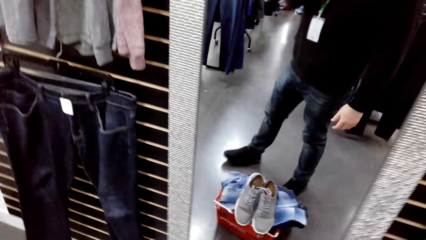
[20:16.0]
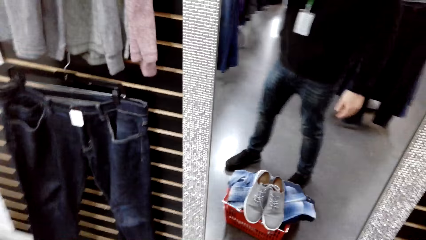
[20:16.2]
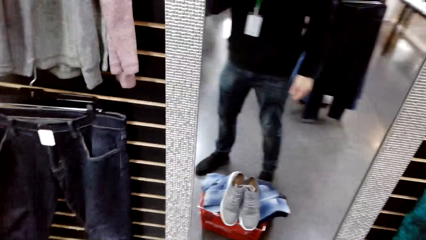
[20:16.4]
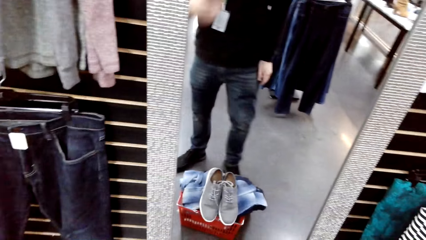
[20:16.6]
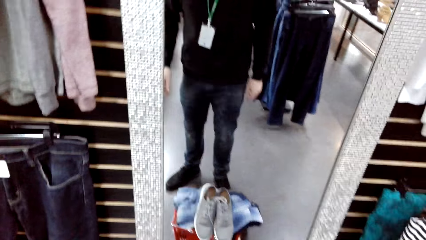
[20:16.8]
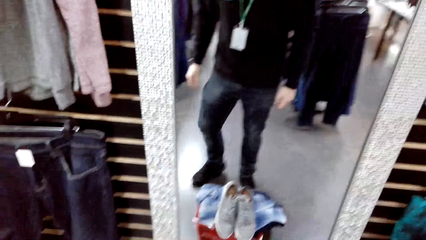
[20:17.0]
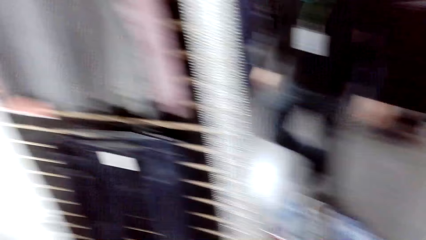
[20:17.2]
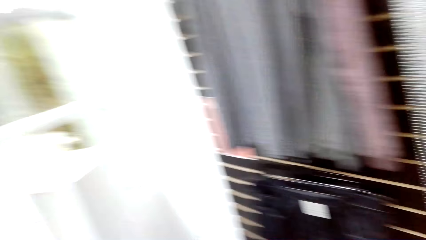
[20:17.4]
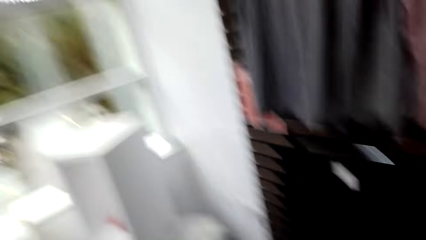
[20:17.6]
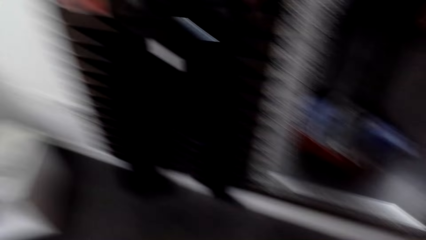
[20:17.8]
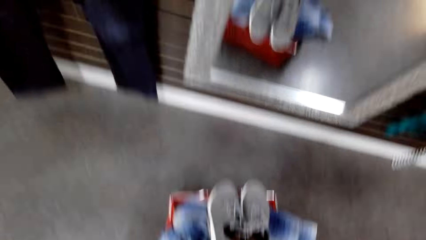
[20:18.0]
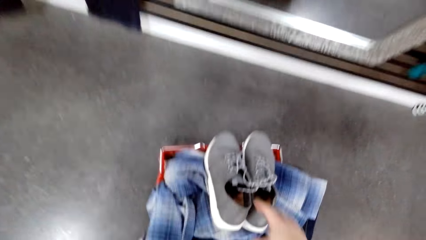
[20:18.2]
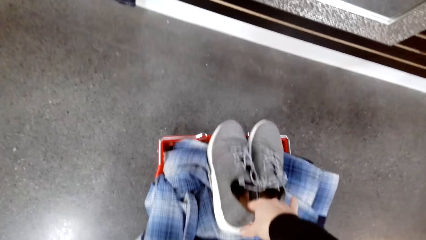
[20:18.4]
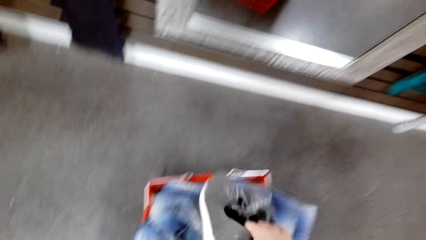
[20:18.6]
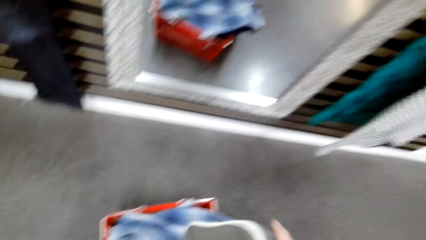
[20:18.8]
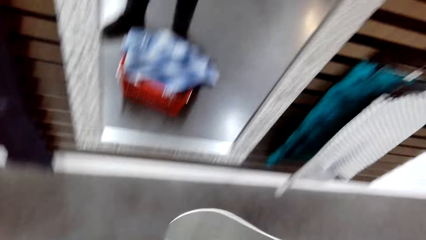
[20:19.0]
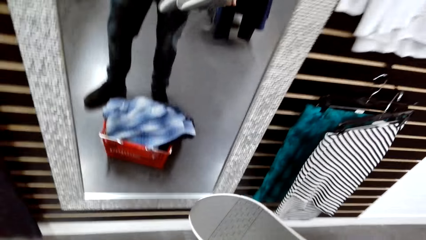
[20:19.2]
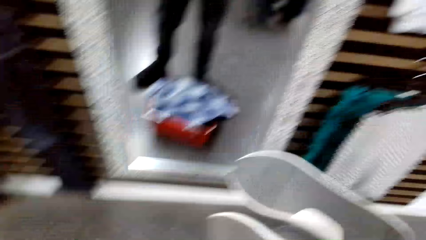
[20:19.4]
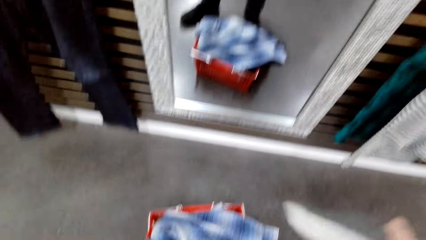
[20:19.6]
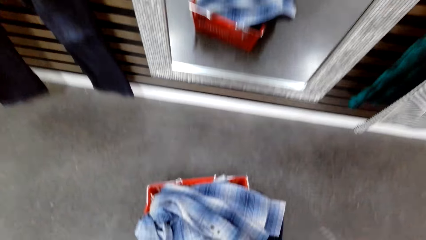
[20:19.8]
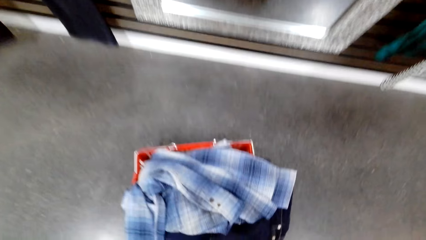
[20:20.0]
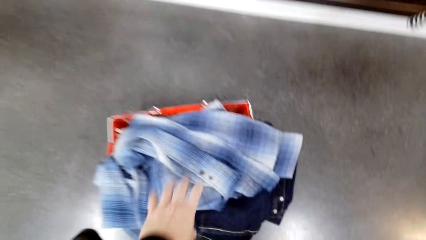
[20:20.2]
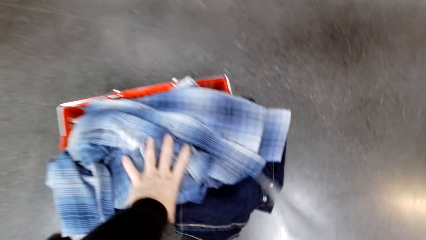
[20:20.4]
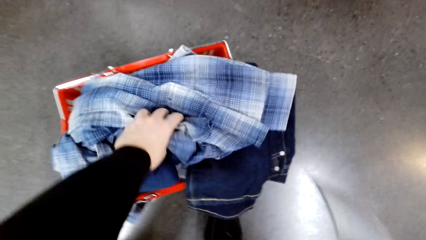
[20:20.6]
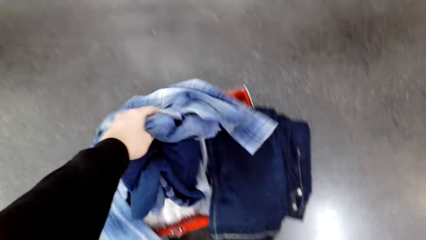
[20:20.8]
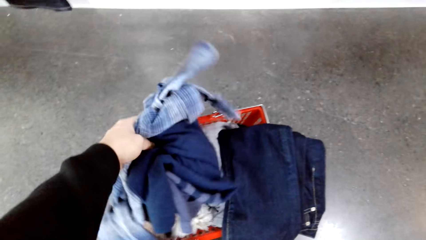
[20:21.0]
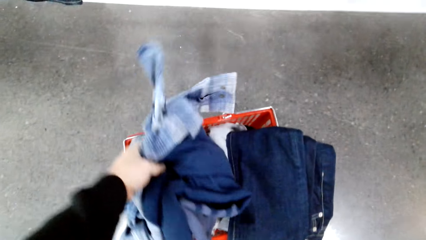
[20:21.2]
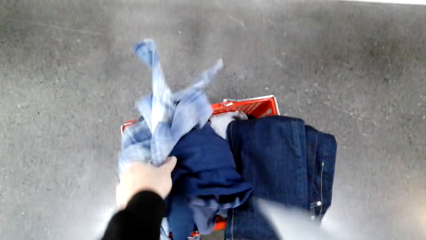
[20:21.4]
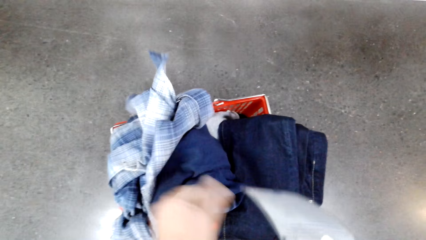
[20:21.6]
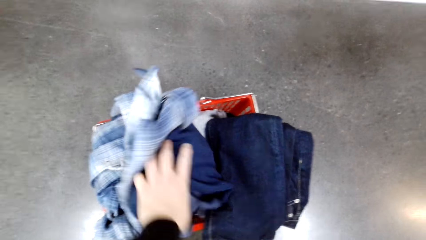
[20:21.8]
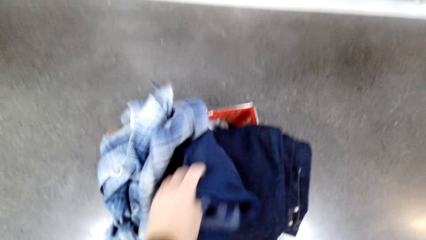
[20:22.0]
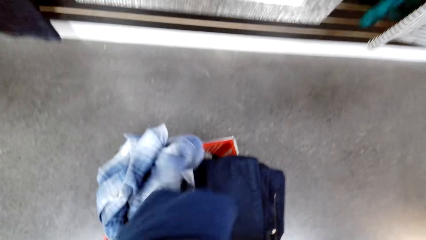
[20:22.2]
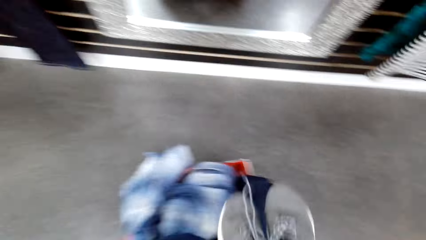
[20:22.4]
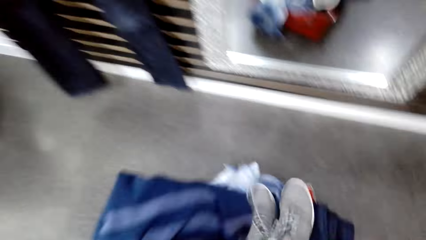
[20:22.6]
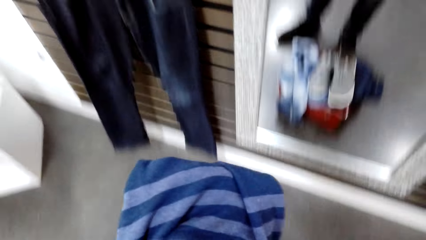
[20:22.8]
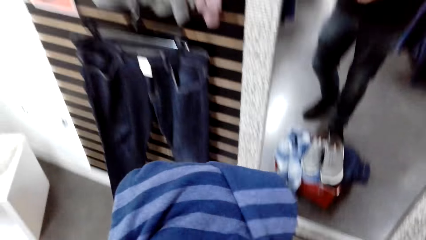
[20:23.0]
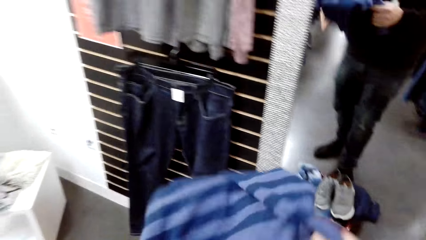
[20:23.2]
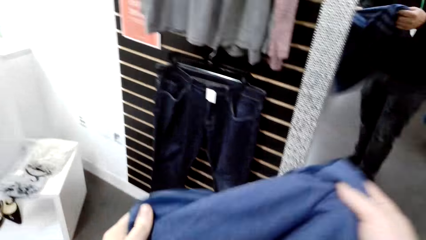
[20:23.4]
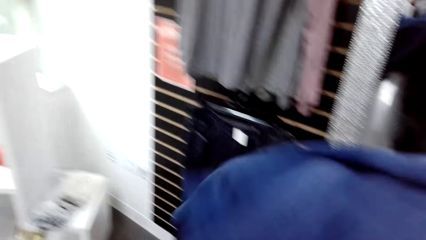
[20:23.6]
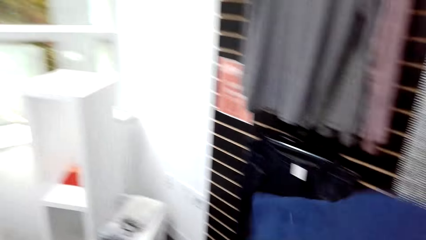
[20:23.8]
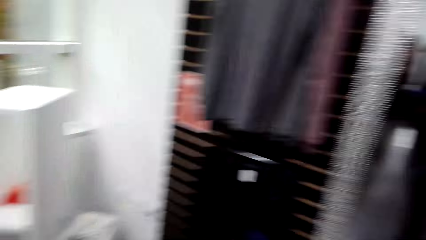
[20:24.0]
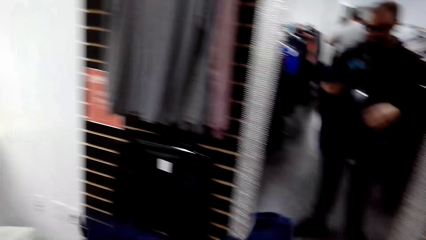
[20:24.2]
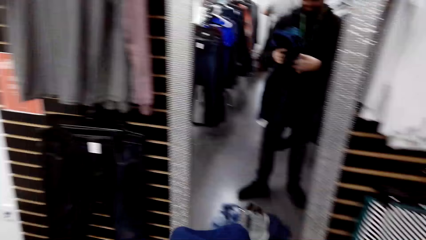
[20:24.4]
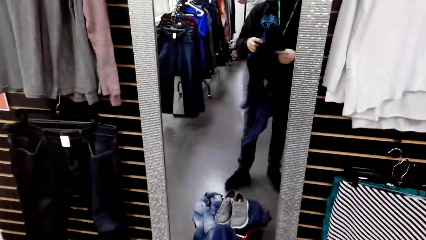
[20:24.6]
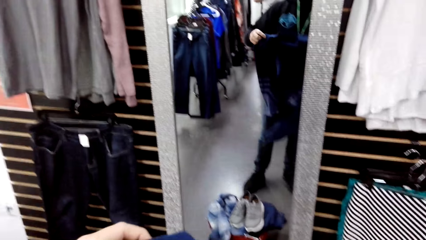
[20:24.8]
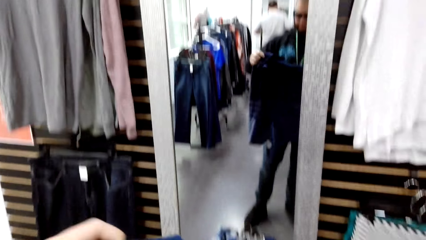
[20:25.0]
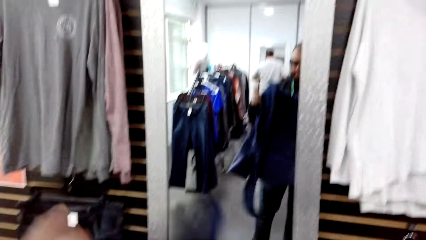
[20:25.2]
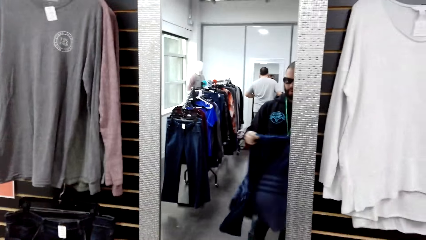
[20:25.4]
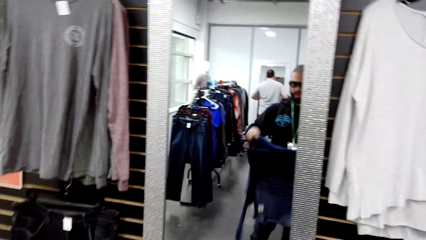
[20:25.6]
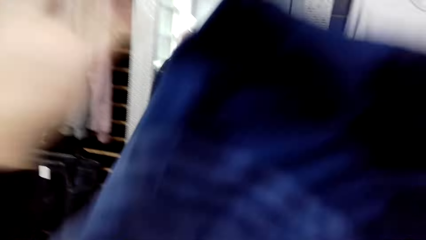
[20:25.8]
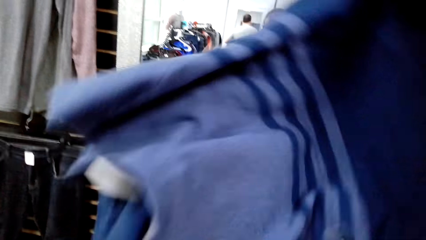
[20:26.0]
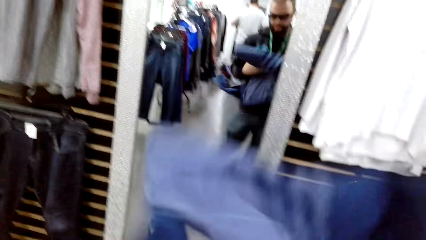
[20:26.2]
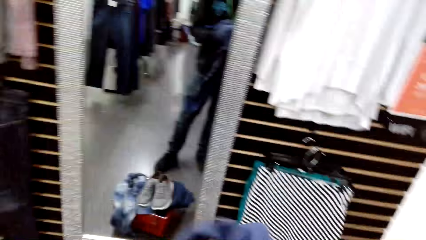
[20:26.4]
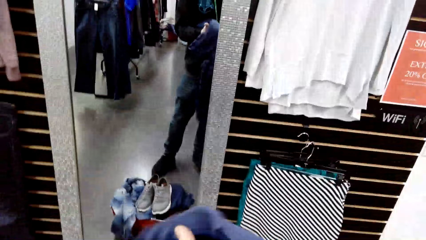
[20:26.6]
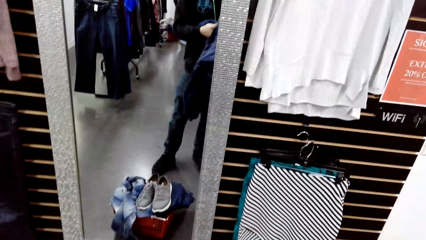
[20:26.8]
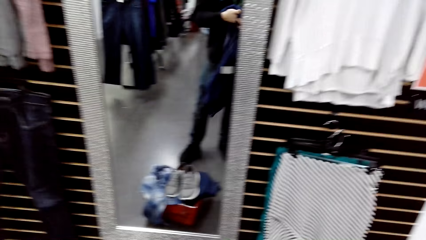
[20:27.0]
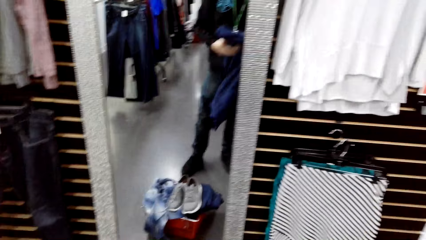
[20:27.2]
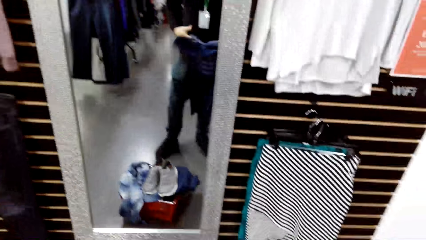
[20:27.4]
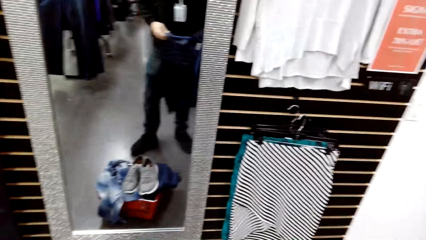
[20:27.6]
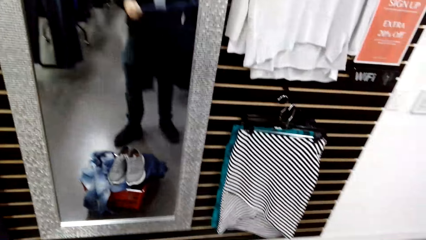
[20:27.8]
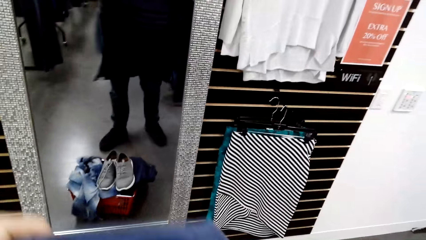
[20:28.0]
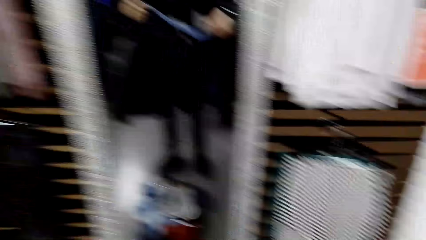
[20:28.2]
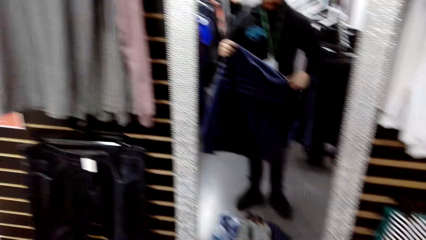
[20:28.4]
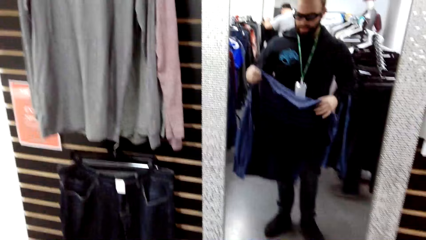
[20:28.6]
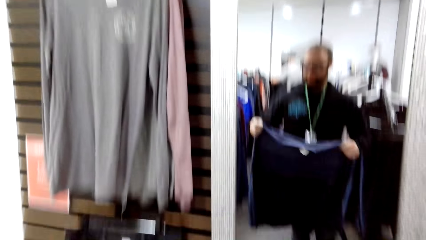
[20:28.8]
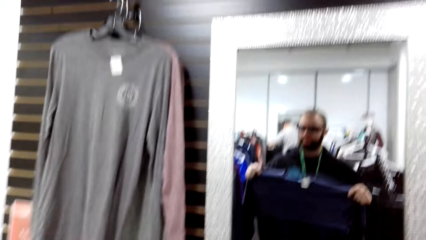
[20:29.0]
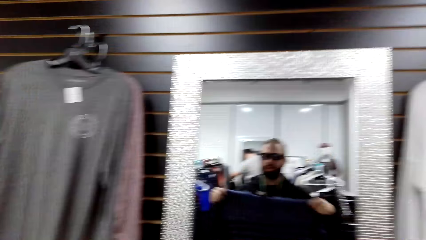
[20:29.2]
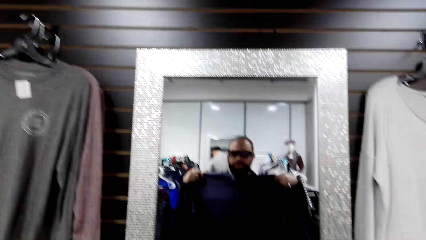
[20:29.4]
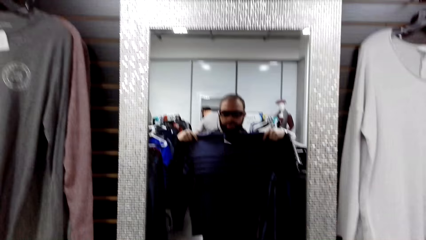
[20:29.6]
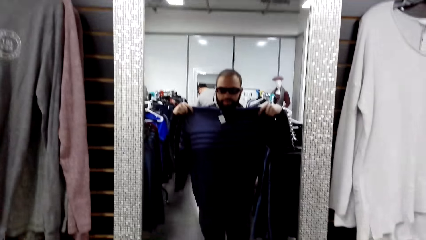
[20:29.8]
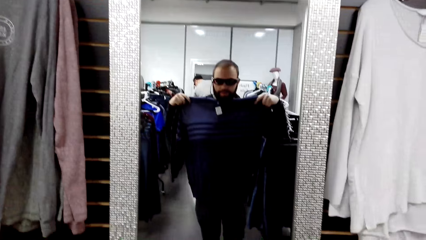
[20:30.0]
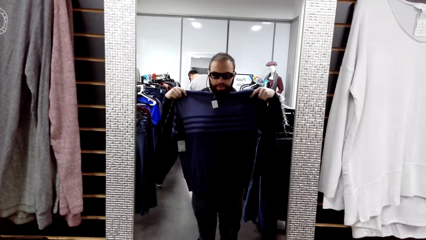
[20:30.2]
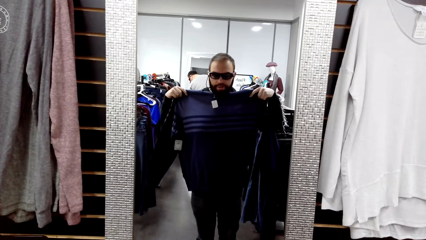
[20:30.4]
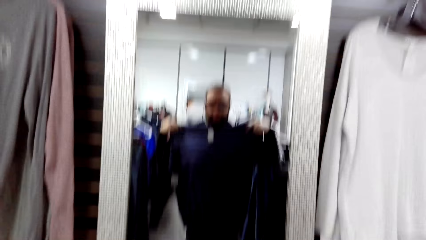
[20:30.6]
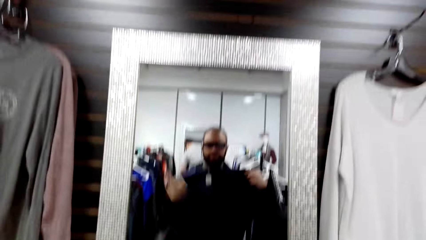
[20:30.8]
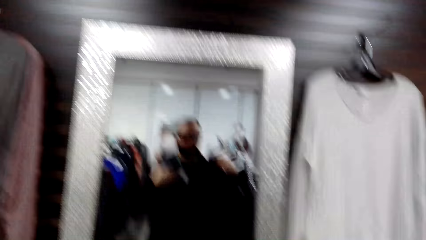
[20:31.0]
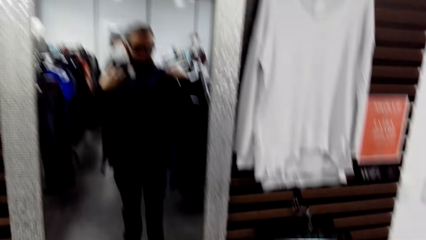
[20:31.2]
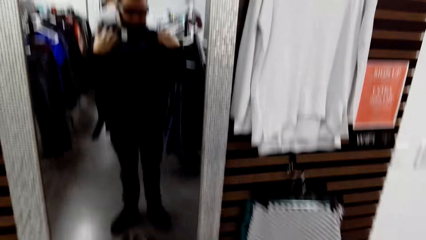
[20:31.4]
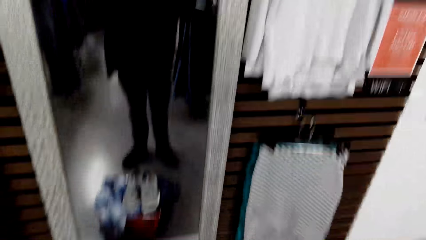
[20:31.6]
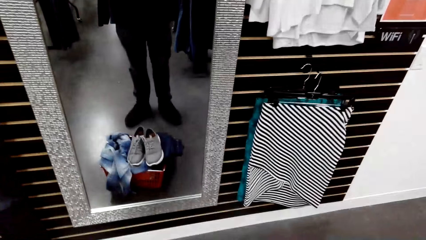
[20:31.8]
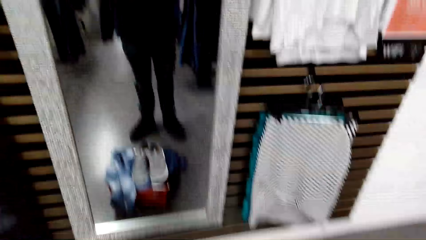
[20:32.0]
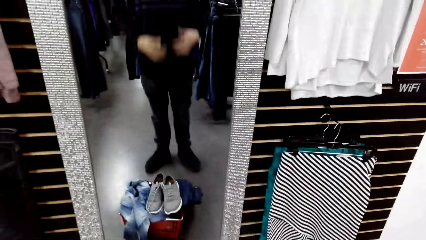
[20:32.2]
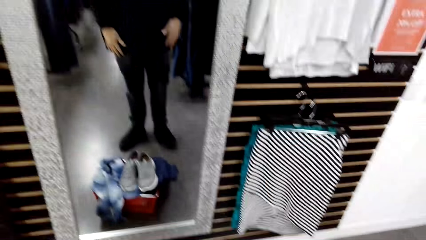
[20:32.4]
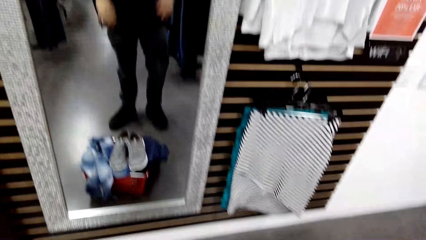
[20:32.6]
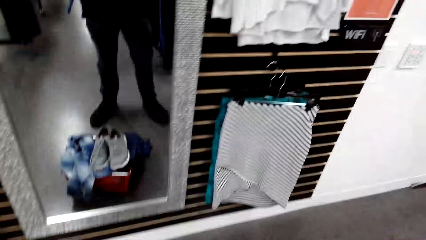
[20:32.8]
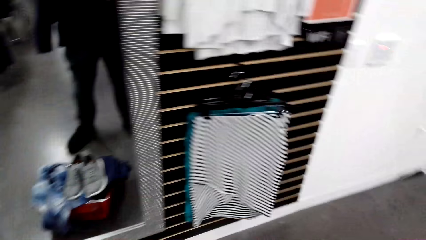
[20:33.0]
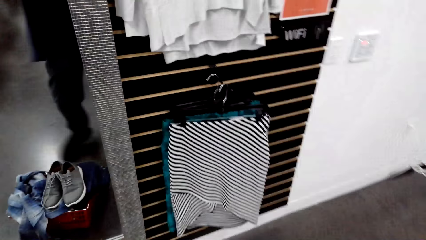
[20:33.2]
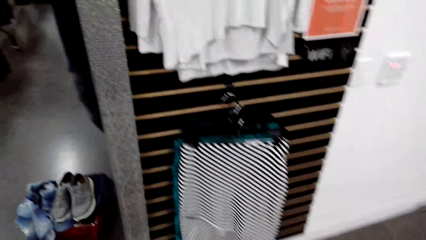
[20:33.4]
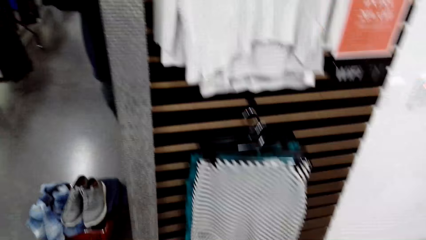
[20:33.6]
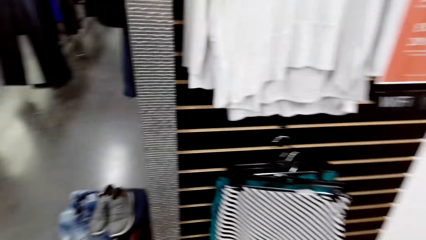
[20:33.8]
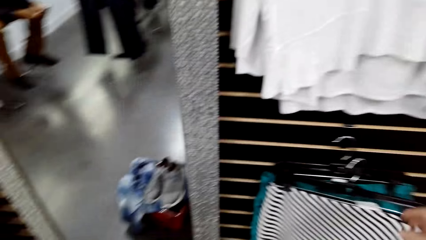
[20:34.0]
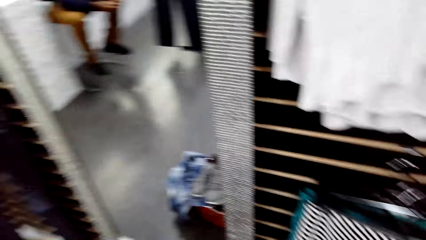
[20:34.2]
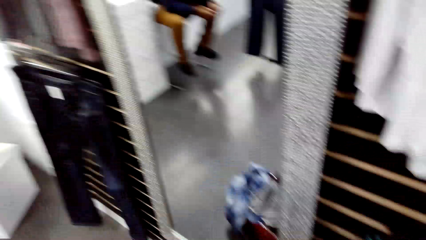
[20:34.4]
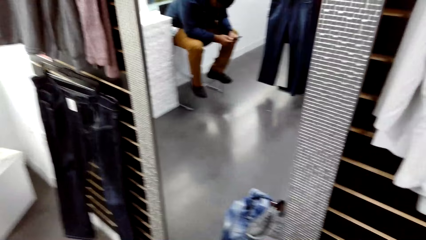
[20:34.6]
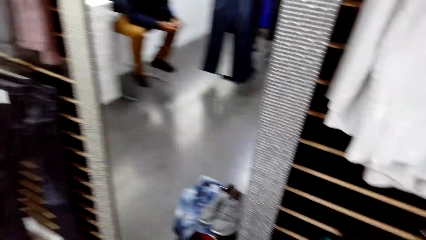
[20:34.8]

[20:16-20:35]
The camera wearer stands in front of a mirror. They pick up shoes from a crate on the floor. They turn clothes in the crate. They pick up clothes. They pick up a sweater from the crate. They drop the shoes in the crate. They hold clothes. They stretch the sweater on the mirror.
